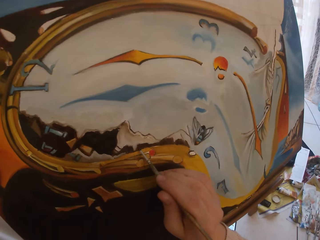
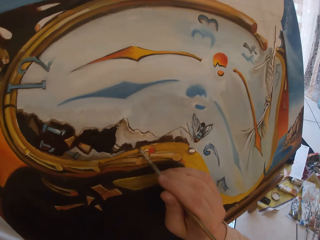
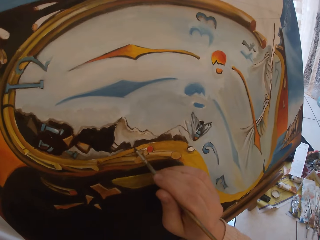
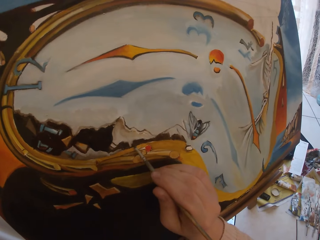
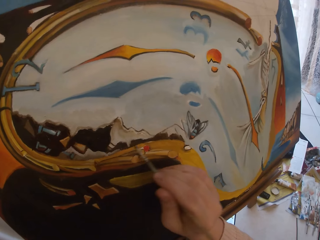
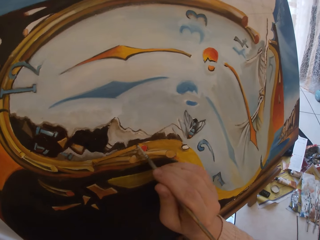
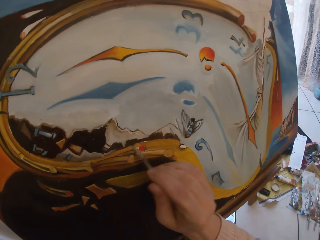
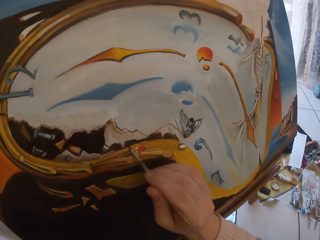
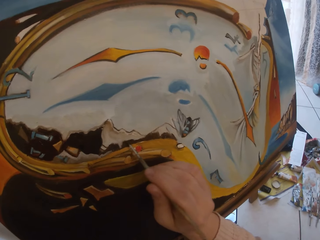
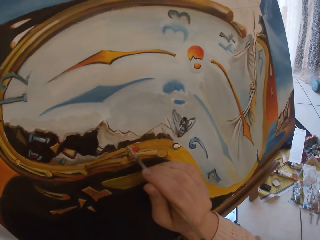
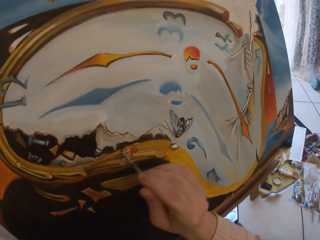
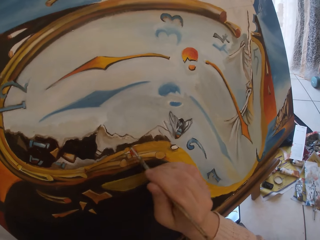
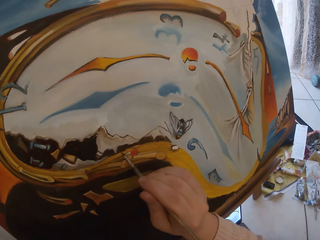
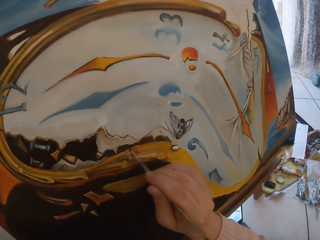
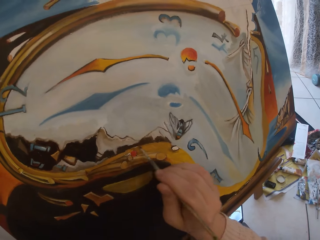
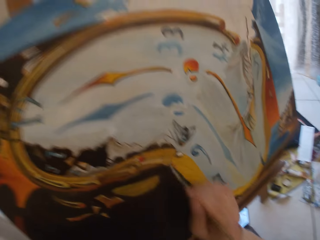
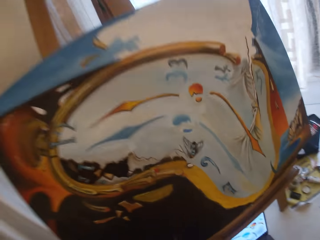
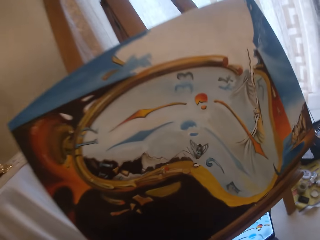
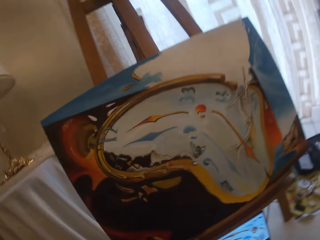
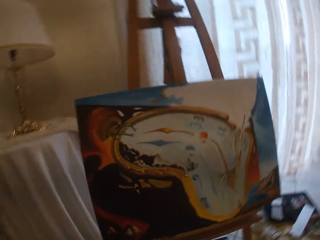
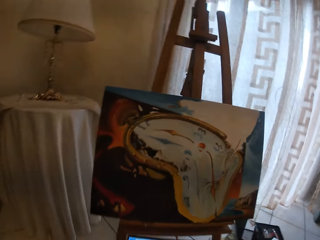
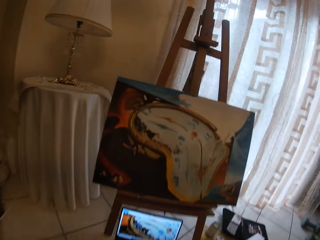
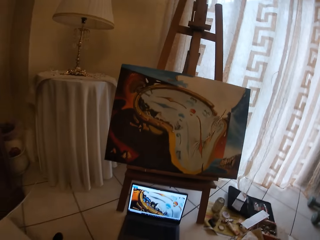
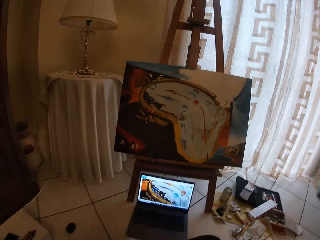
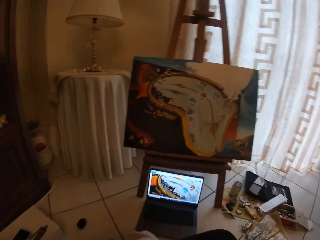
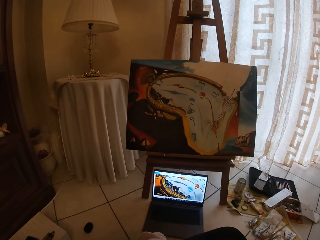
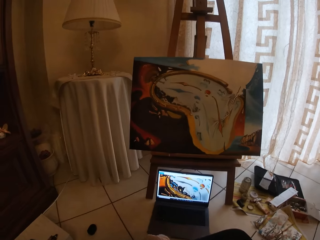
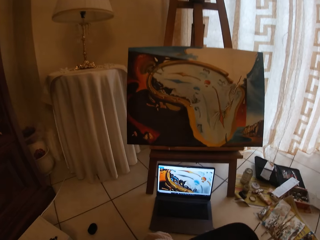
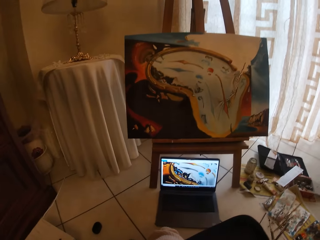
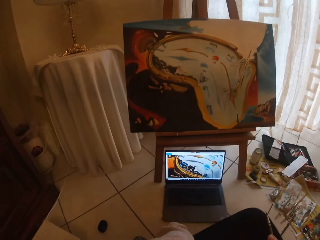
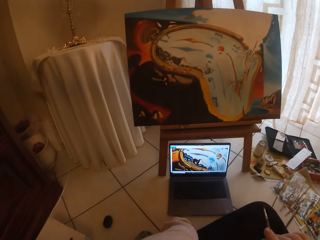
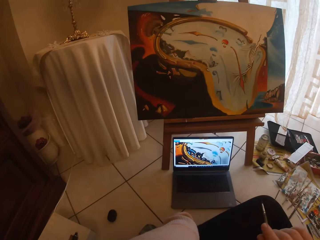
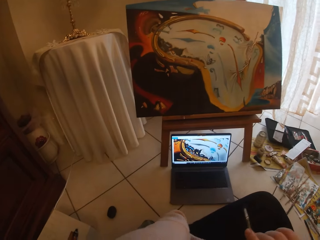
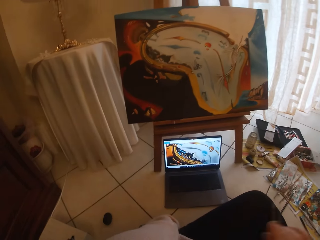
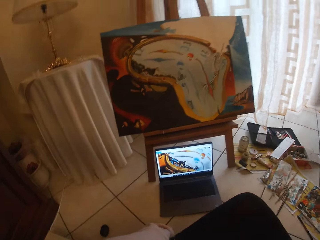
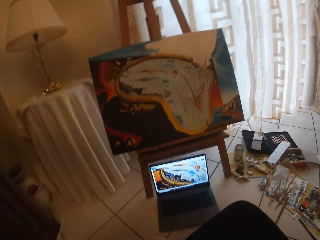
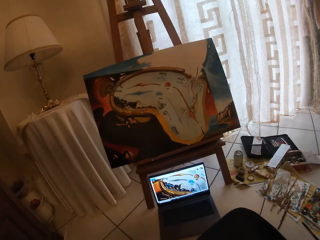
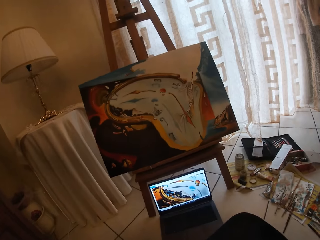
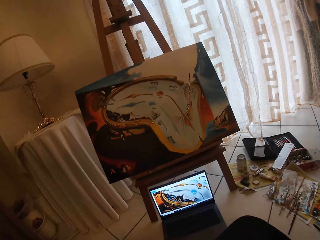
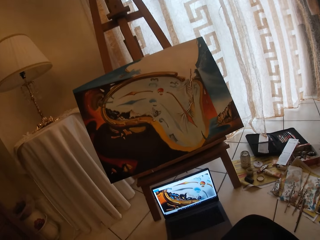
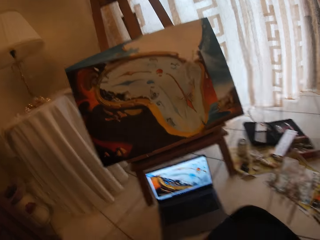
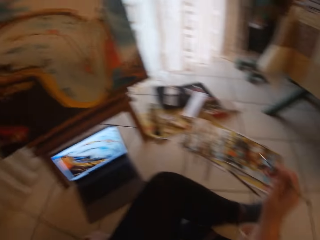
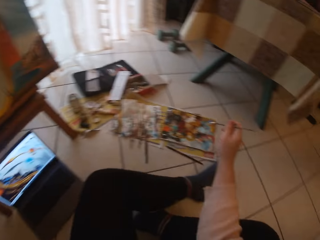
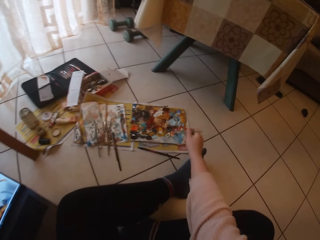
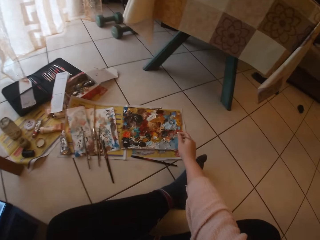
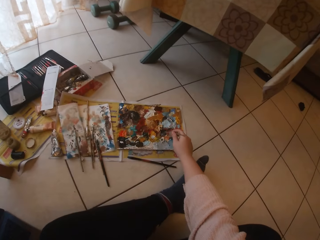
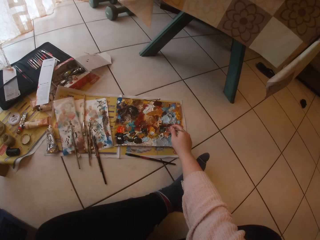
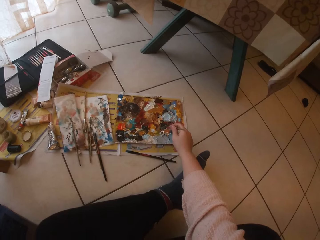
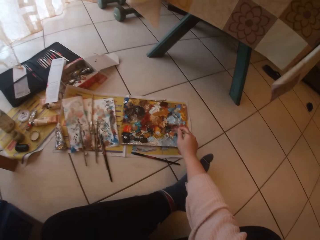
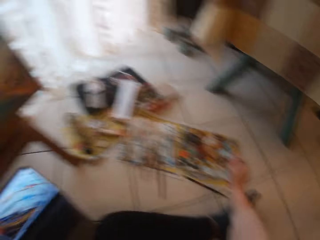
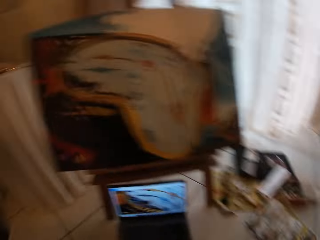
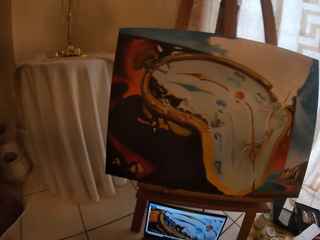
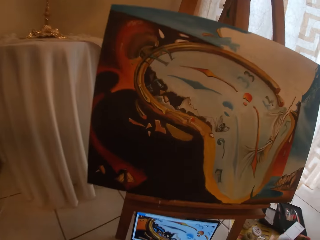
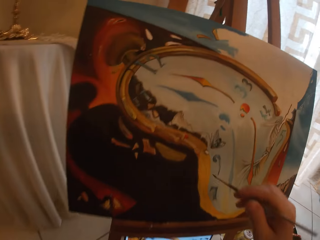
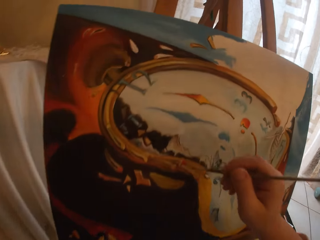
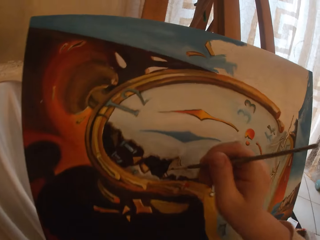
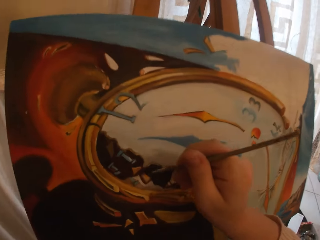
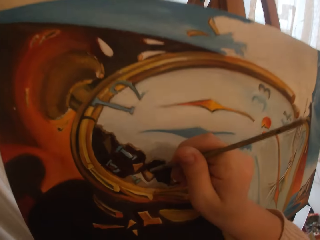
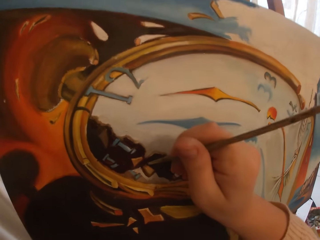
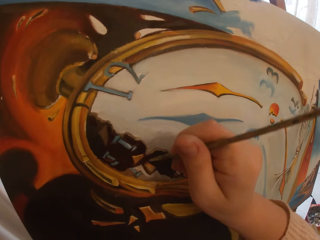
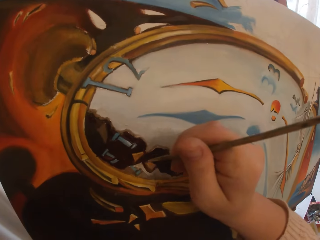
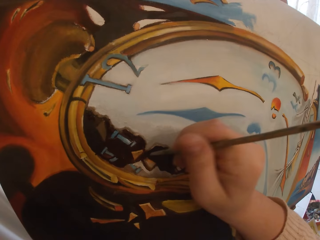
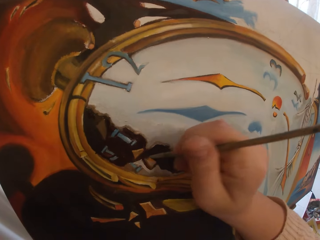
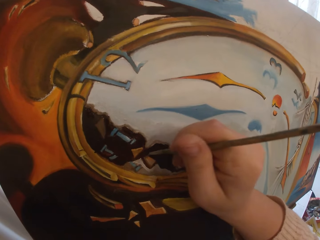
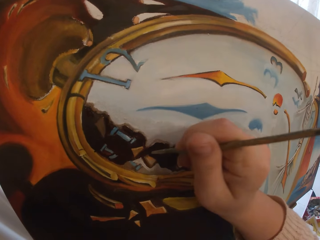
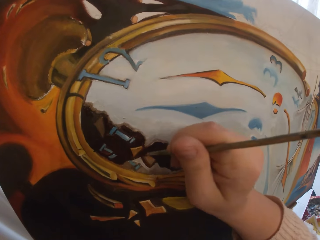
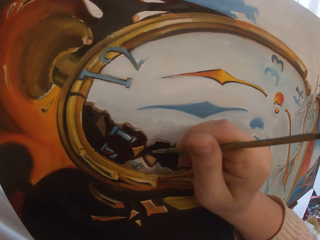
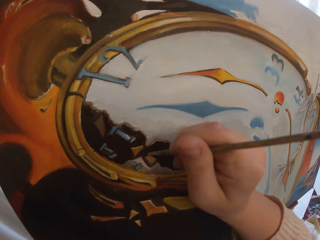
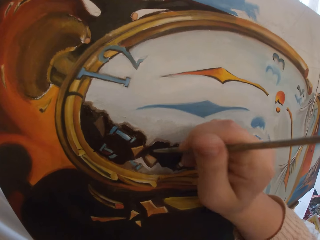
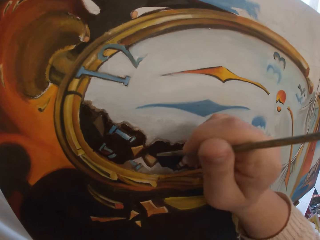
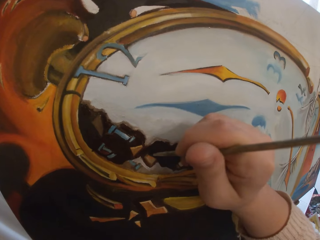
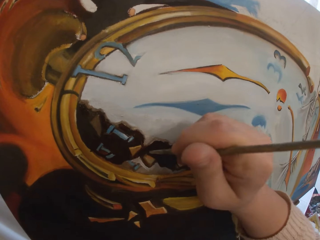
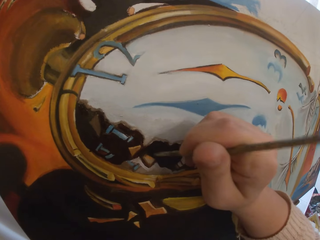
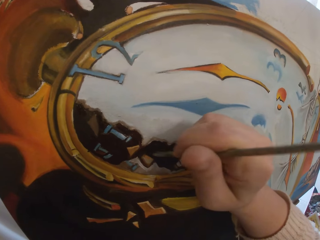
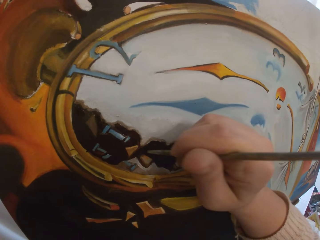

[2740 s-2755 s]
The camera wearer paints on a painting with a painting brush. She takes her hand off the canvas board. She stares at the painting and a laptop. She touches paint on the paper paint palette with the paintbrush in her hand. She paints on the painting with the painting brush.

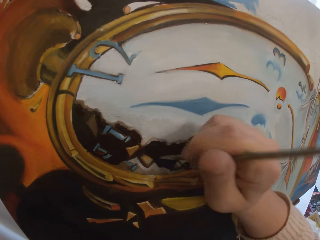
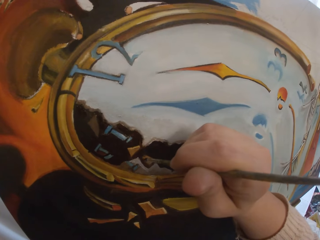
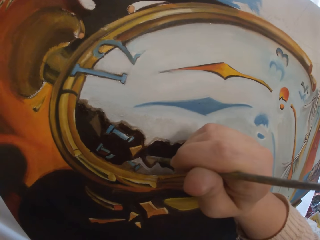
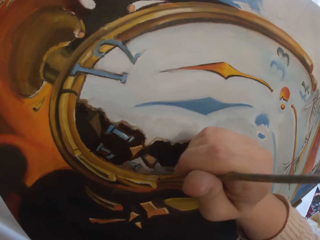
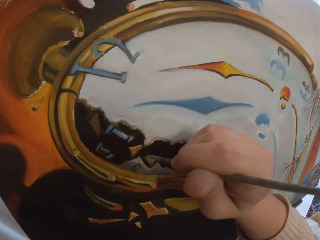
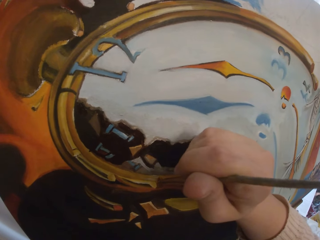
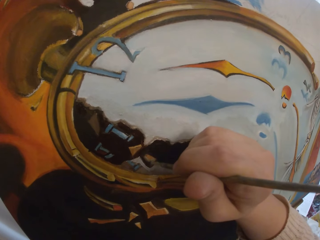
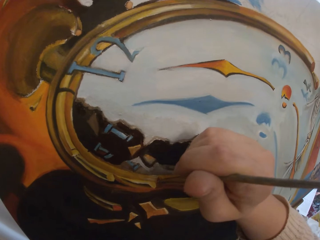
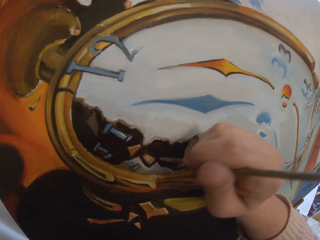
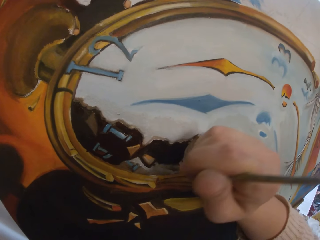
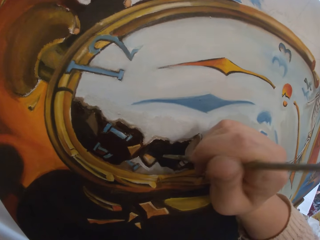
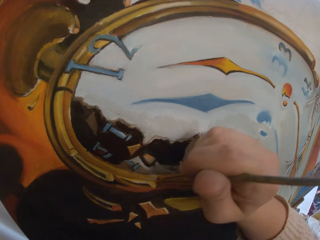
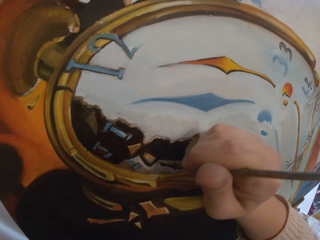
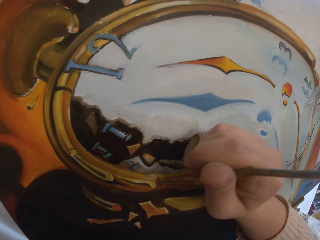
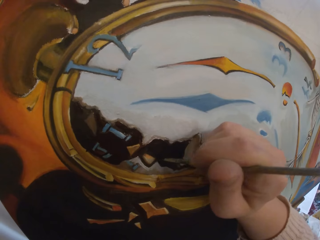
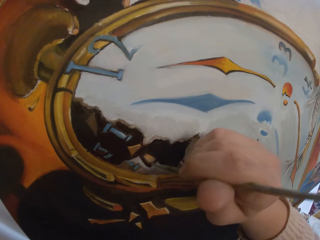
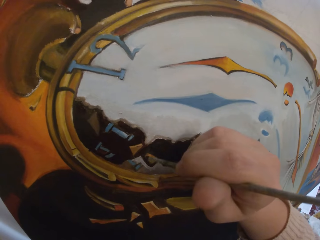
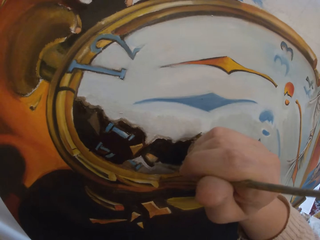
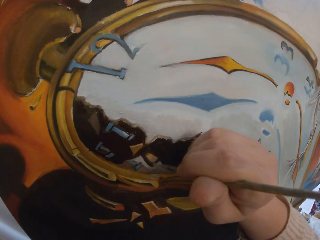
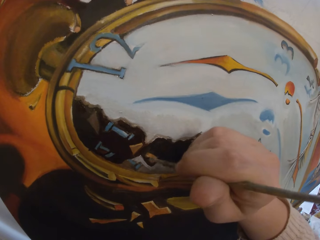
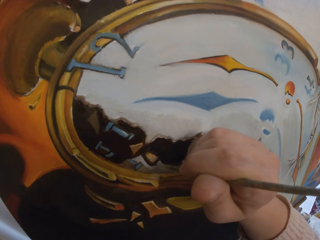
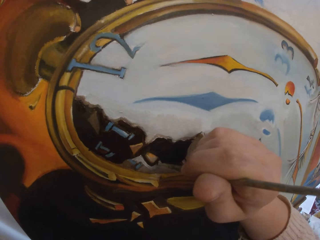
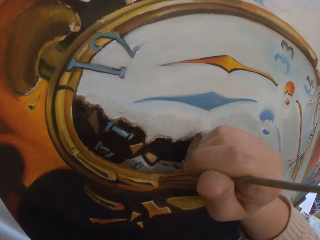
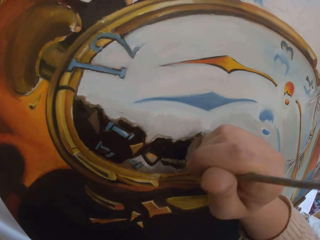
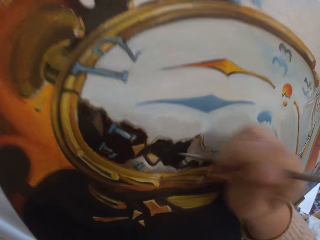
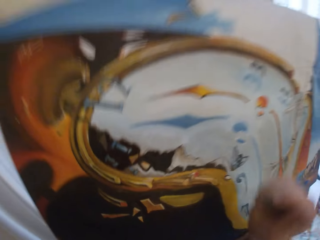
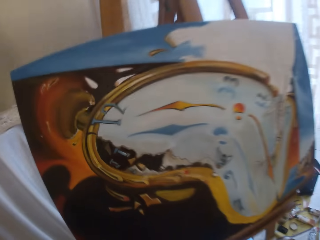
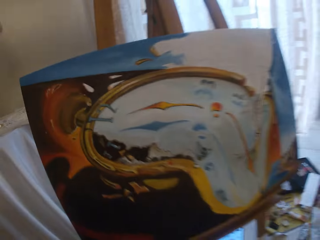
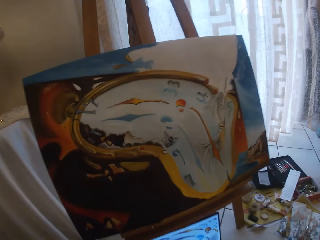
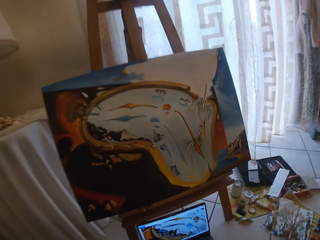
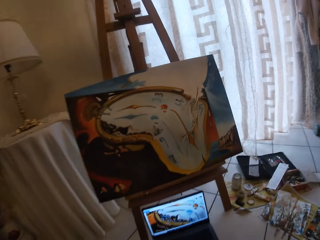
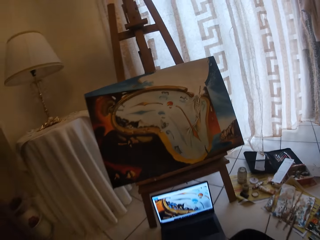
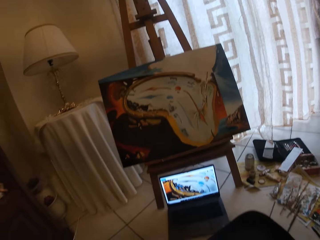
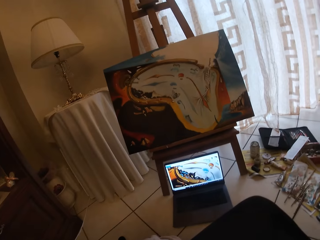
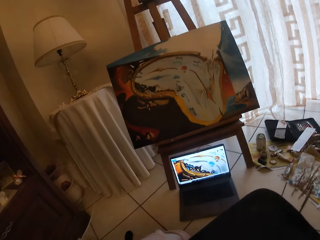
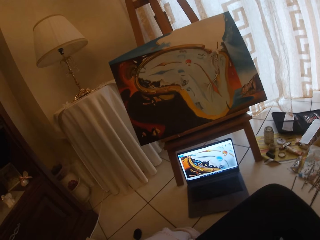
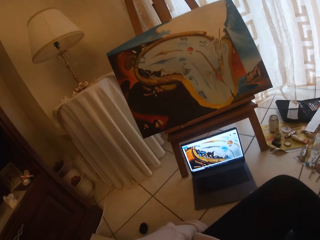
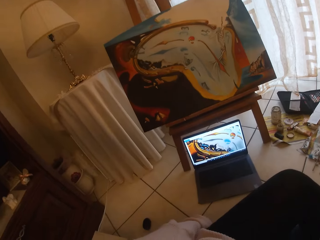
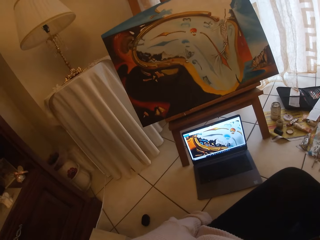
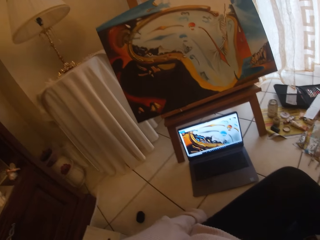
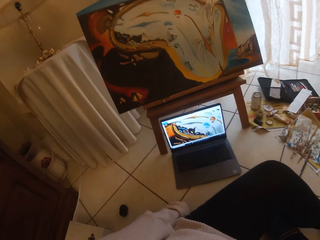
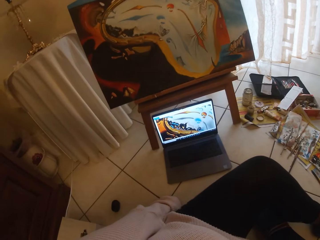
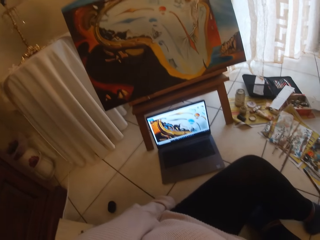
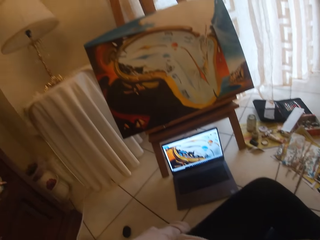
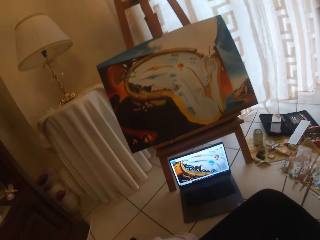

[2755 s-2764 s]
The camera wearer takes her hand off the canvas board. She stares at the painting and a laptop.
